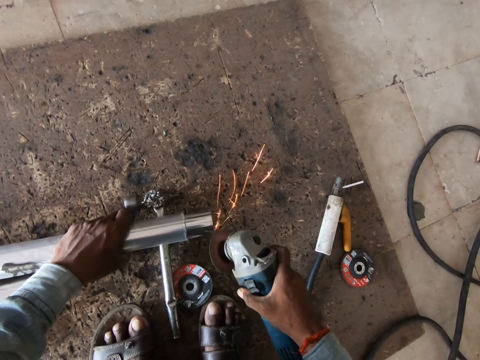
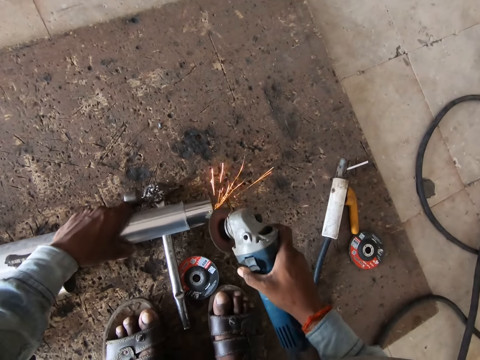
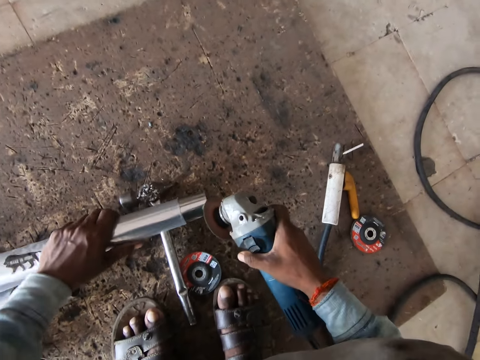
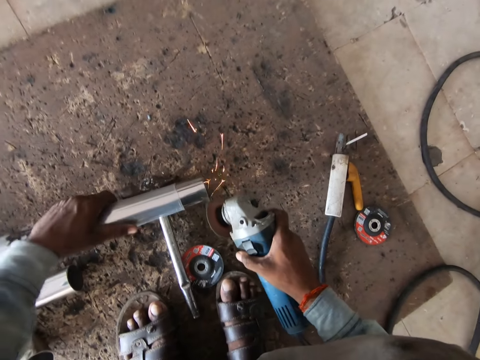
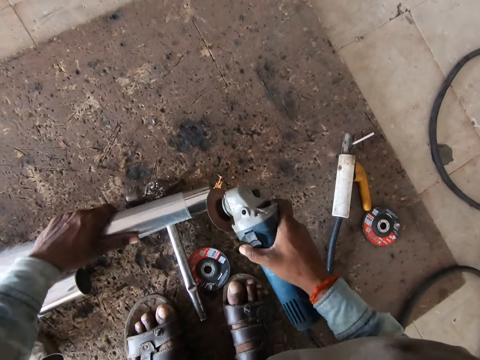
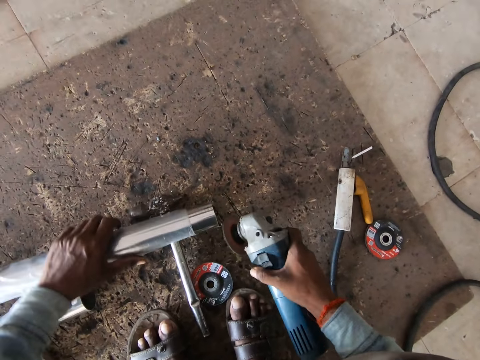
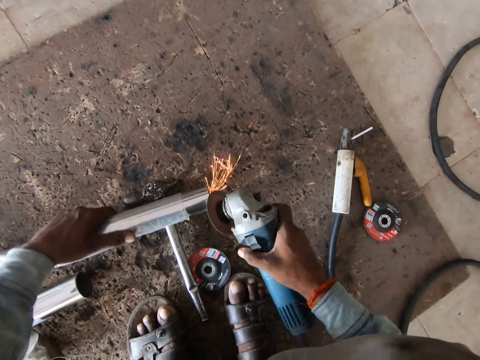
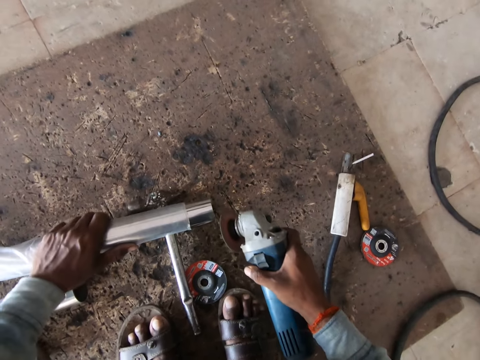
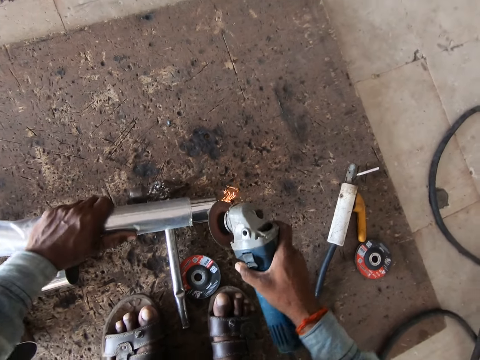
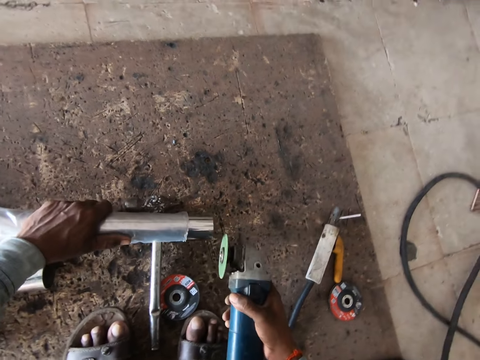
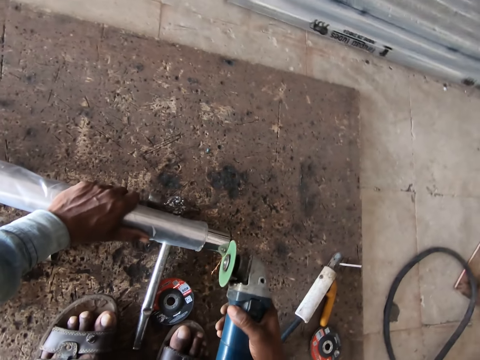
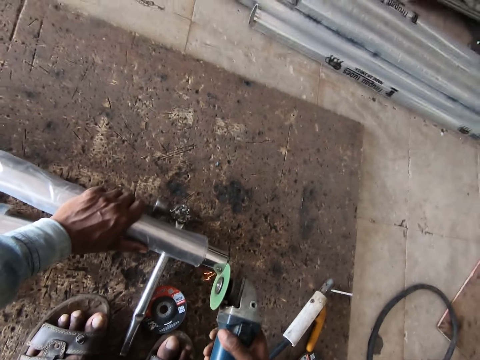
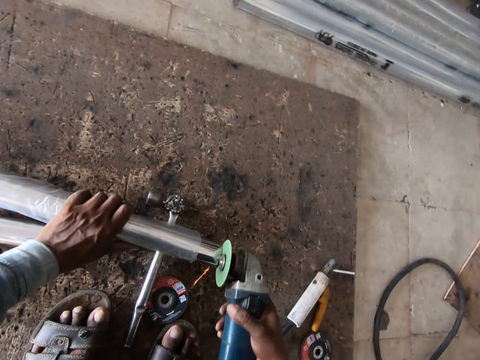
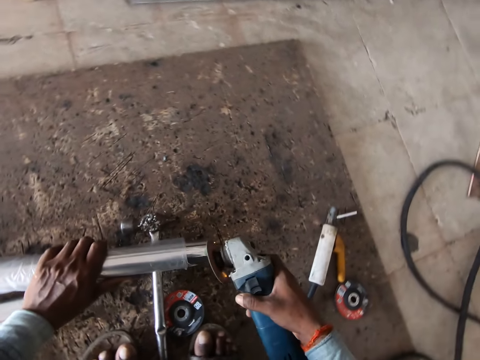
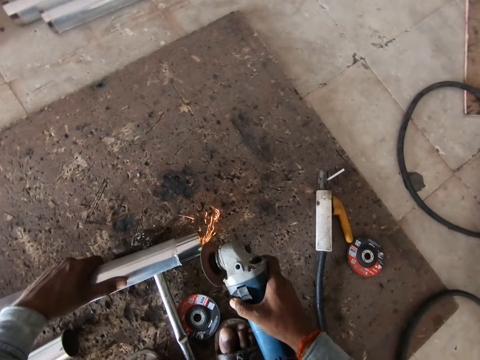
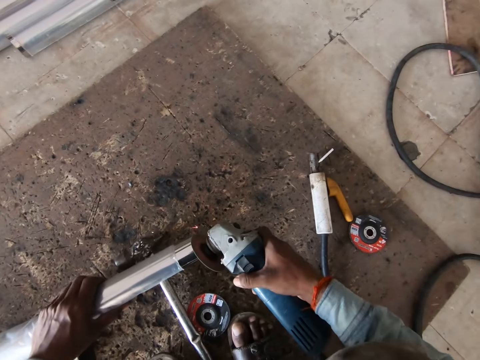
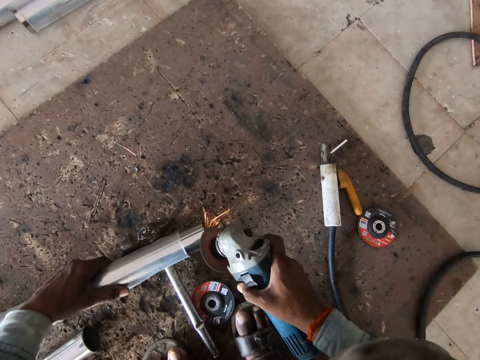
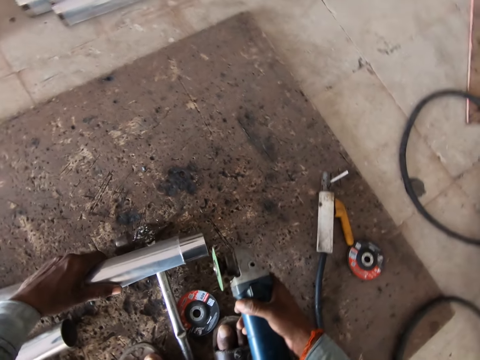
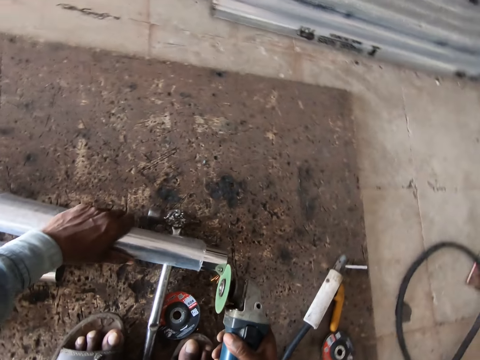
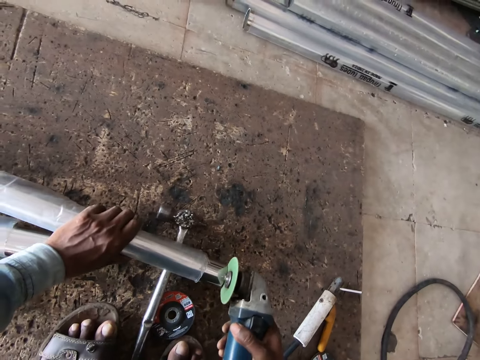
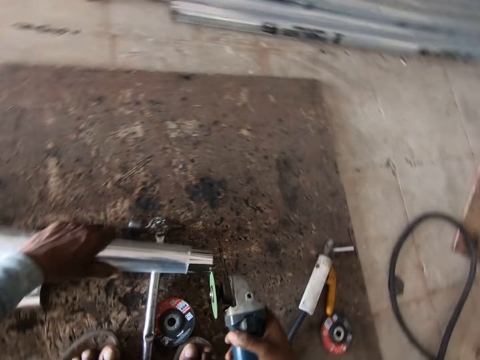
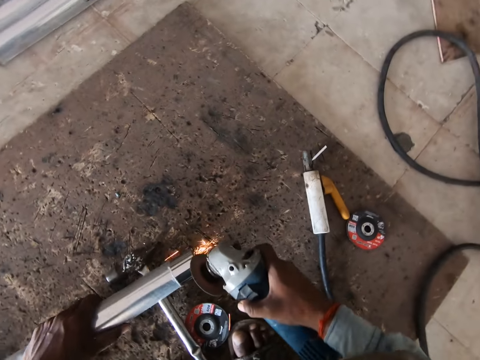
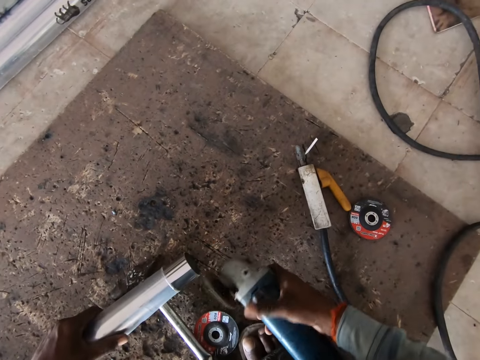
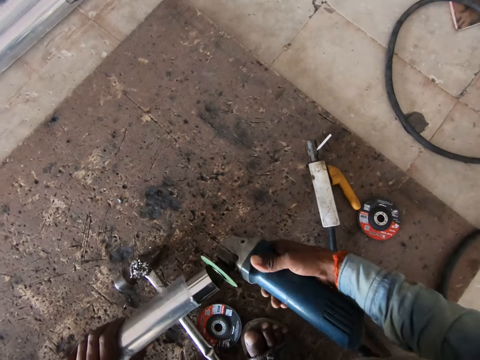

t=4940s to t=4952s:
The camera wearer grinds the pipe with a grinder.

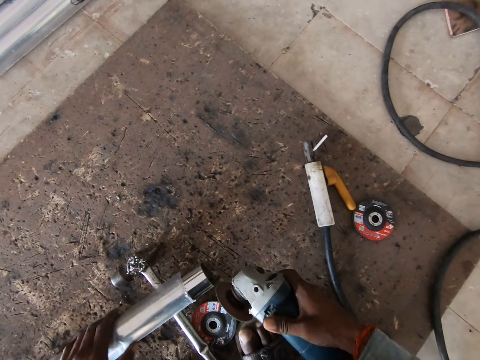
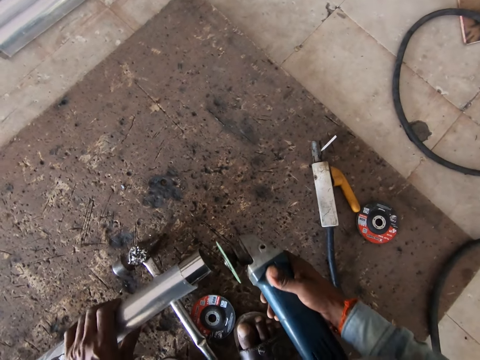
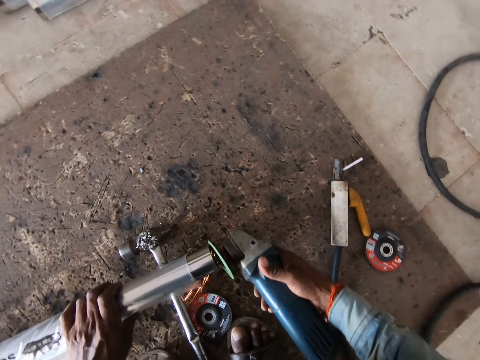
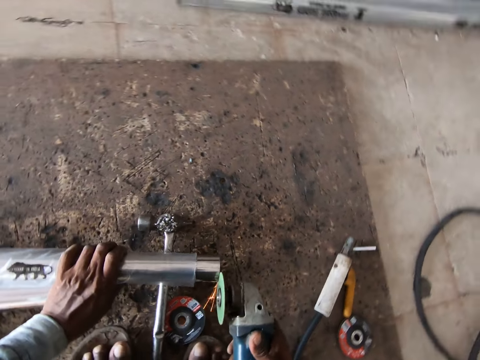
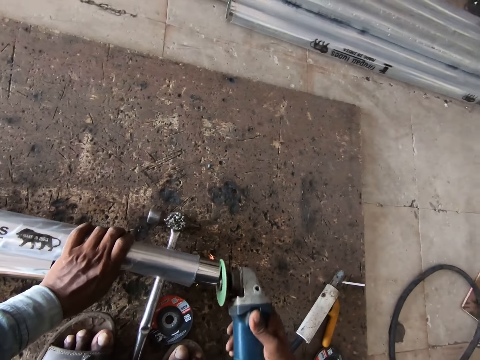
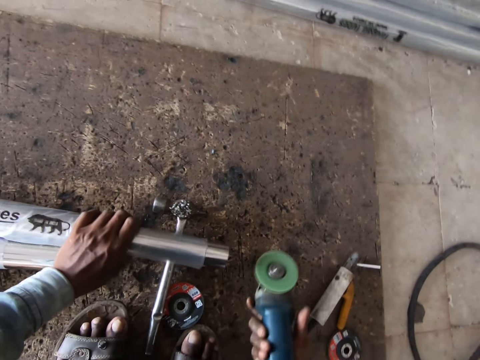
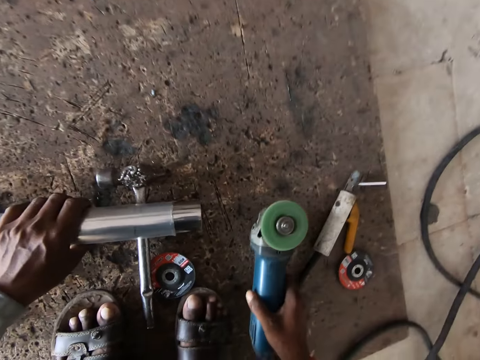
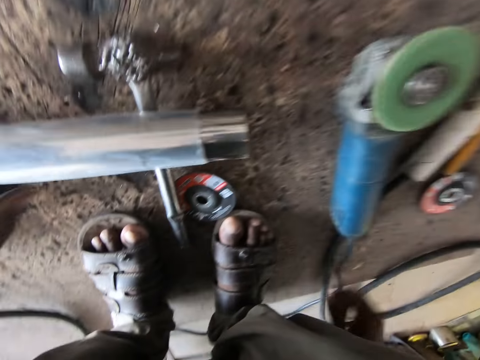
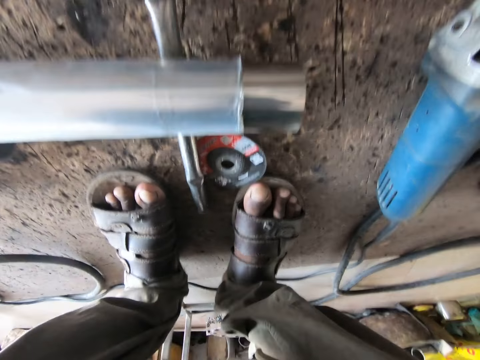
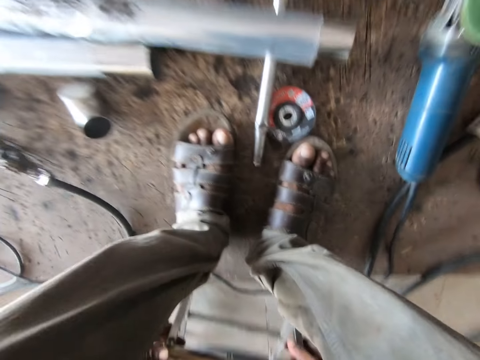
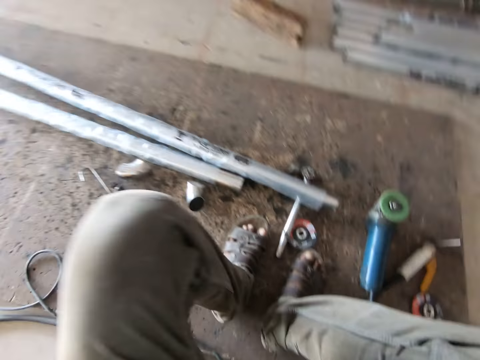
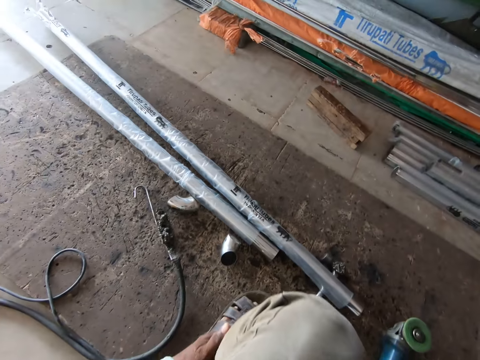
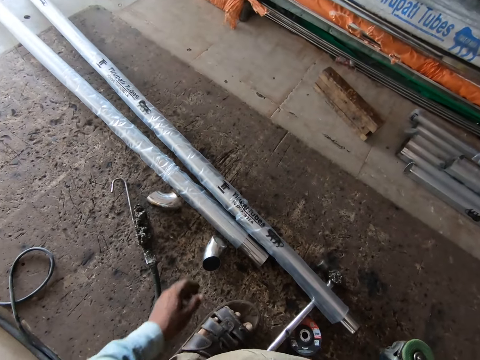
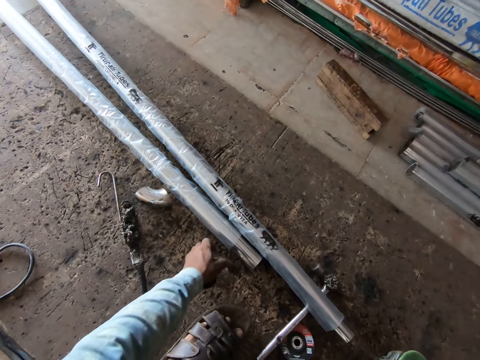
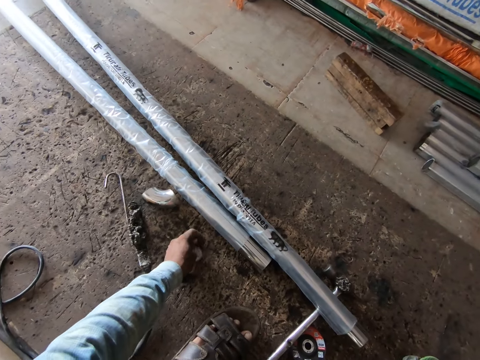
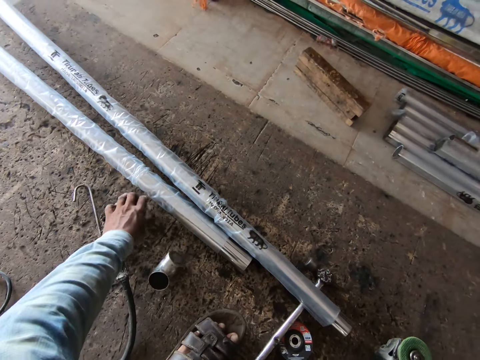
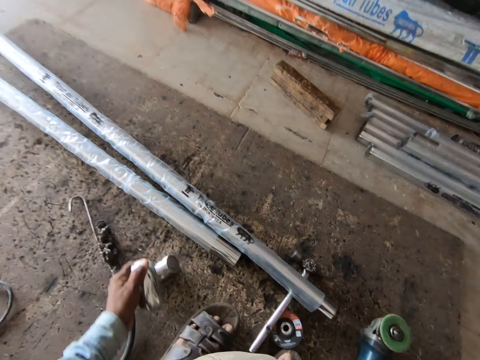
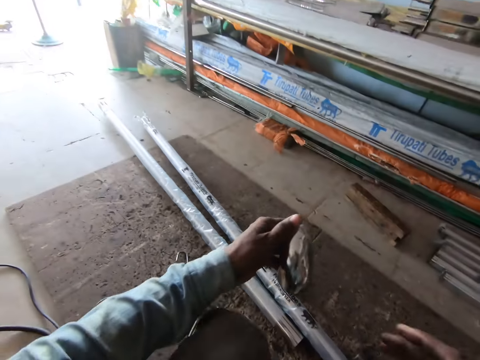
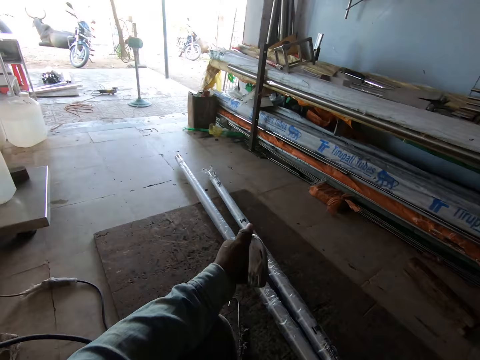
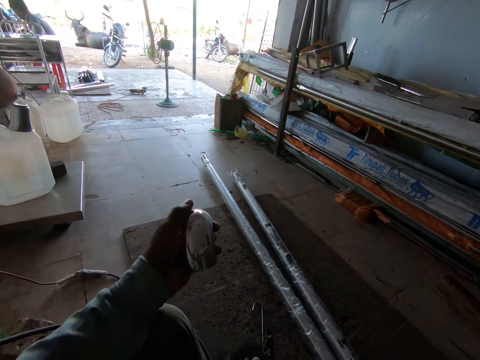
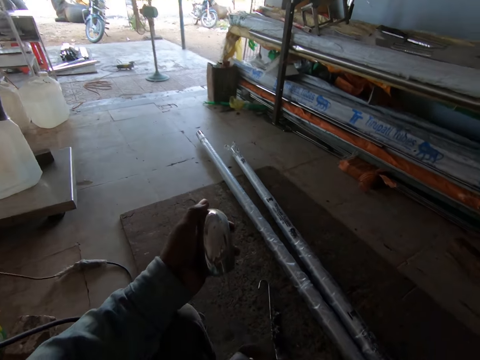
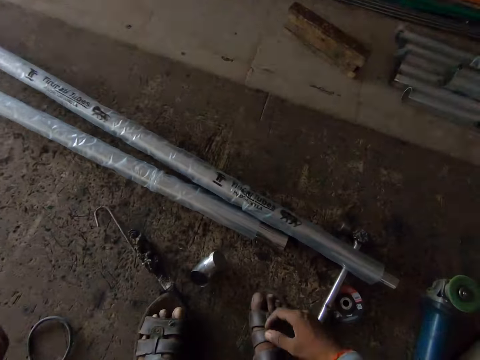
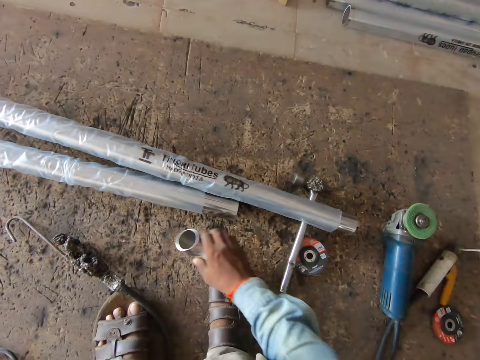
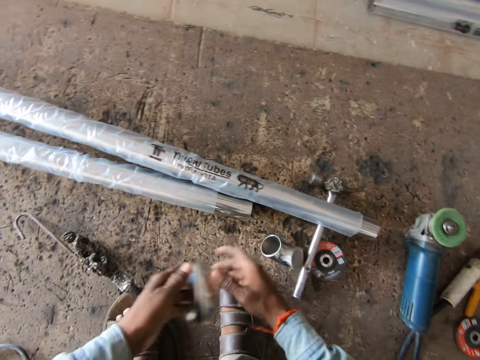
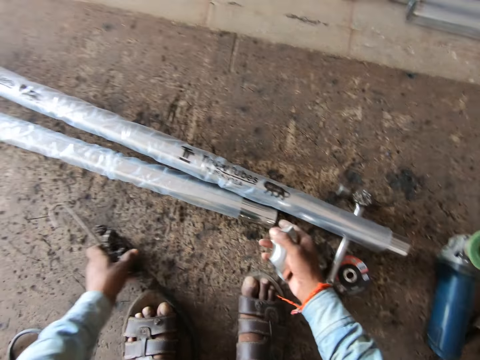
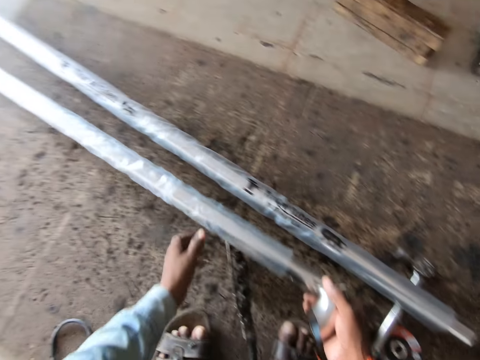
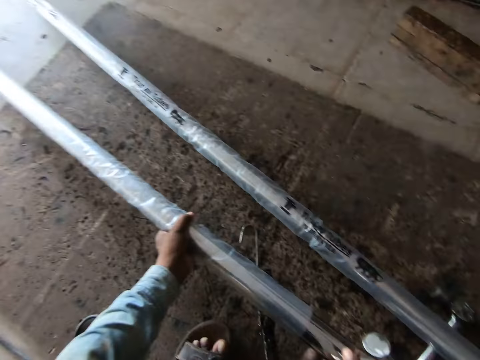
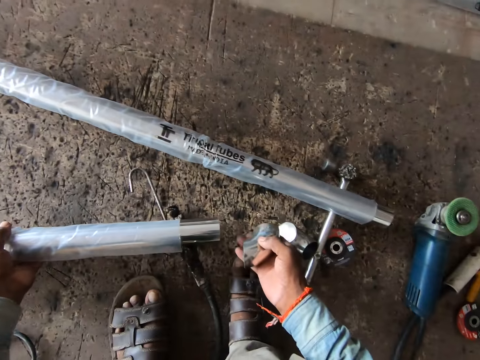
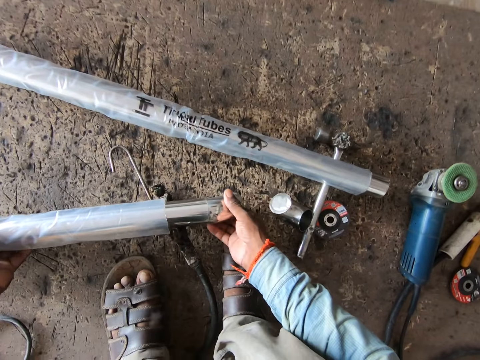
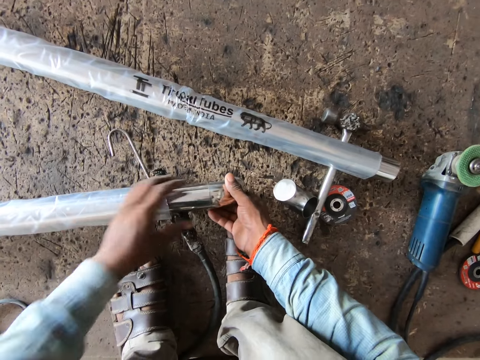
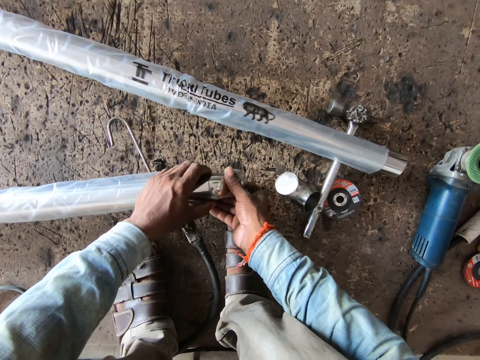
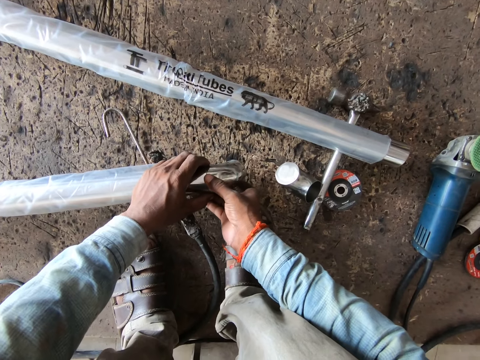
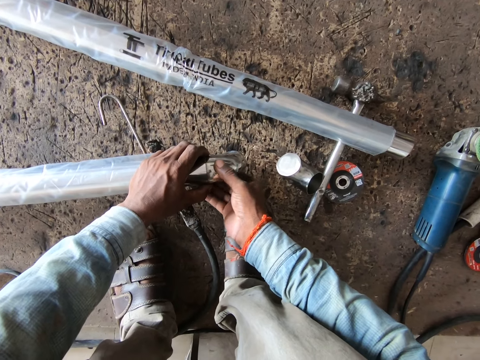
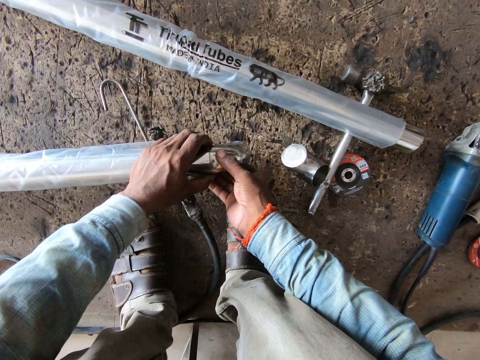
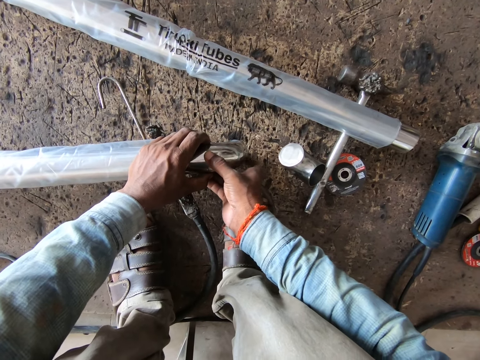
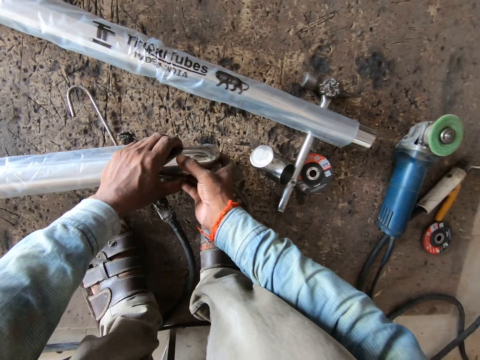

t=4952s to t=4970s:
The camera wearer drops the angle grinder on the floor with his right hand. He adjusts a chair on the floor with both hands and sits on the chair on the floor. He picks up a metal pipe from the floor with his left hand. He drops the metal pipe on the floor with his left hand. He picks up the metal pipe from the floor with his left hand. He picks up the metal pipe from the floor with his right hand. He drops the metal pipe on the floor with his right hand. He passes the metal pipe from his left hand to his right hand. He adjusts a metal hook on the floor with his left hand. He picks up a metal tube from the floor with his right hand. He adjusts a nylon on the metal tube on the floor with his left hand. He adjusts the metal tube on the floor with both hands. He fixes the metal pipe on the metal tube on the floor with his right hand. He holds the metal pipe on the metal tube on the floor with his left hand.
